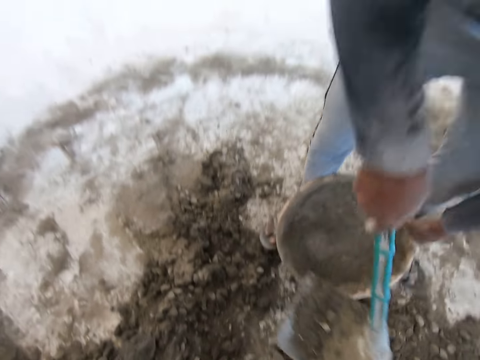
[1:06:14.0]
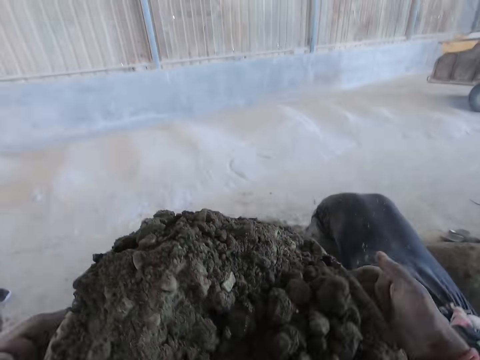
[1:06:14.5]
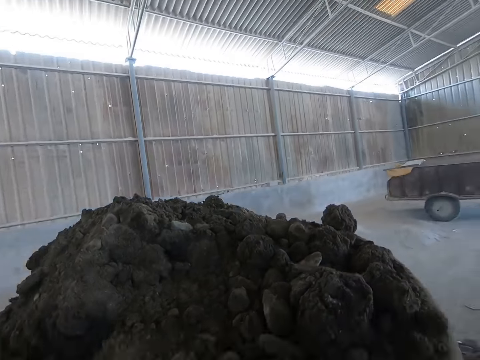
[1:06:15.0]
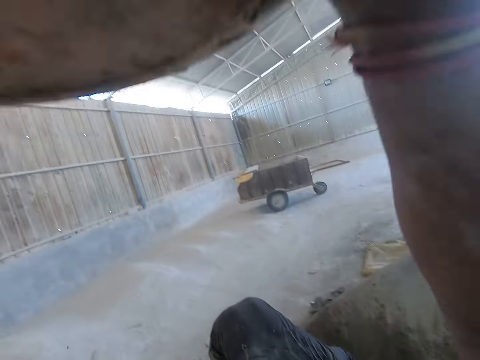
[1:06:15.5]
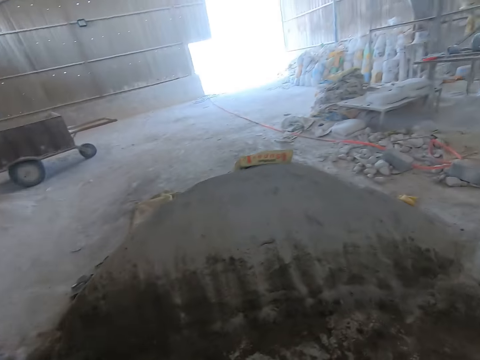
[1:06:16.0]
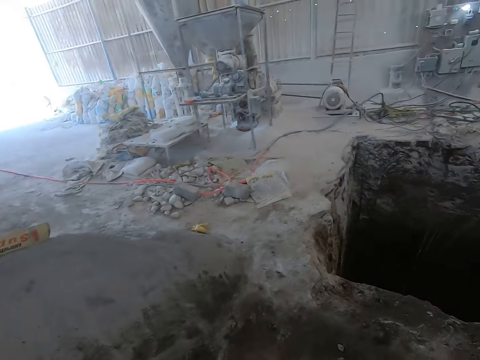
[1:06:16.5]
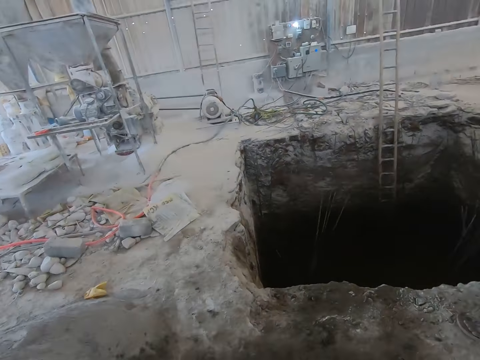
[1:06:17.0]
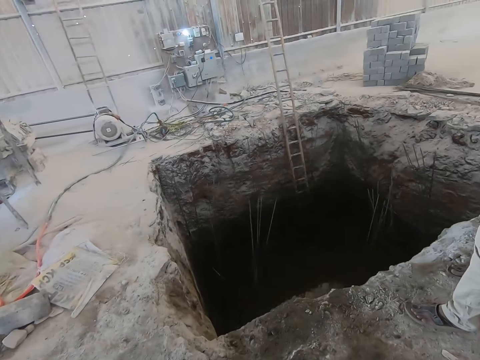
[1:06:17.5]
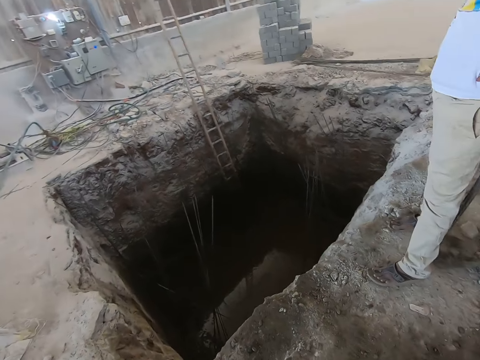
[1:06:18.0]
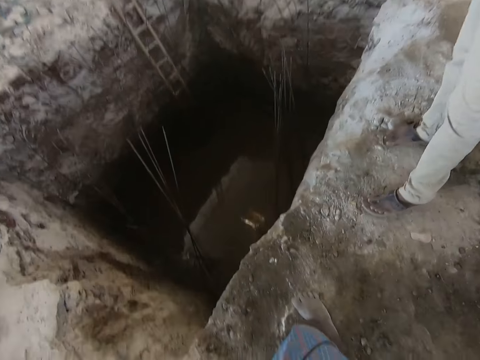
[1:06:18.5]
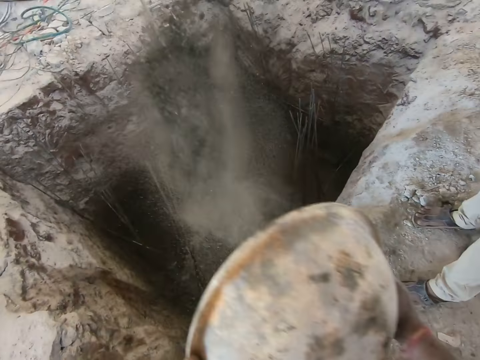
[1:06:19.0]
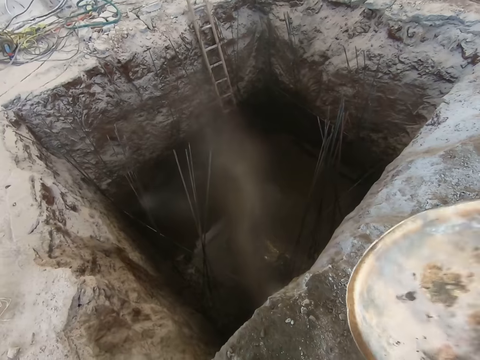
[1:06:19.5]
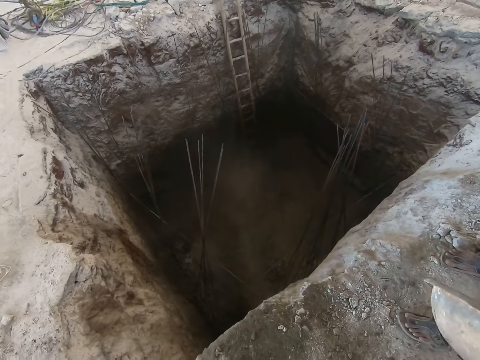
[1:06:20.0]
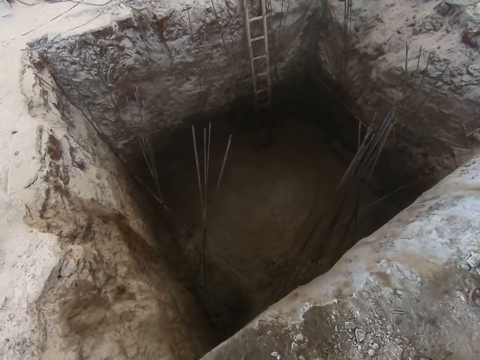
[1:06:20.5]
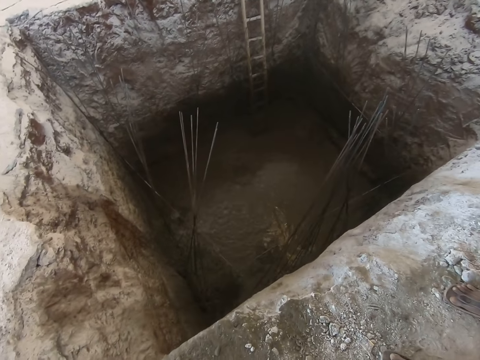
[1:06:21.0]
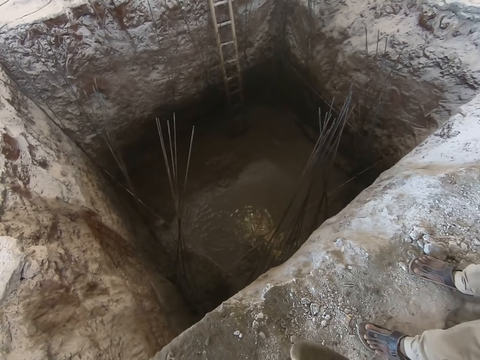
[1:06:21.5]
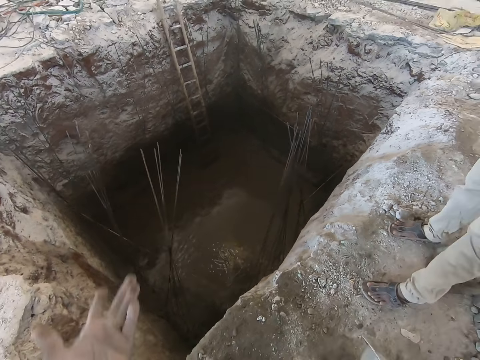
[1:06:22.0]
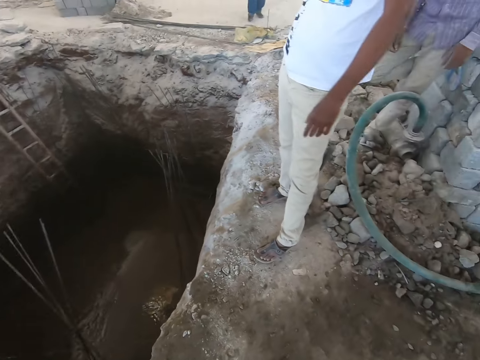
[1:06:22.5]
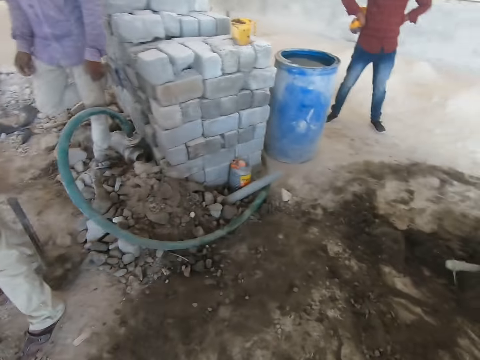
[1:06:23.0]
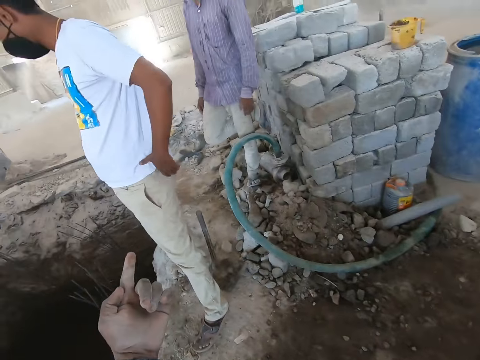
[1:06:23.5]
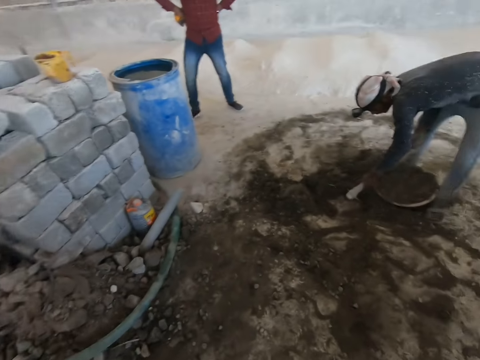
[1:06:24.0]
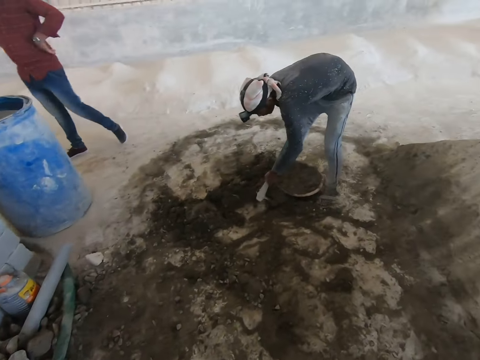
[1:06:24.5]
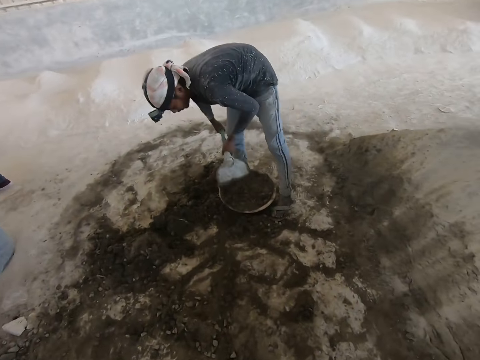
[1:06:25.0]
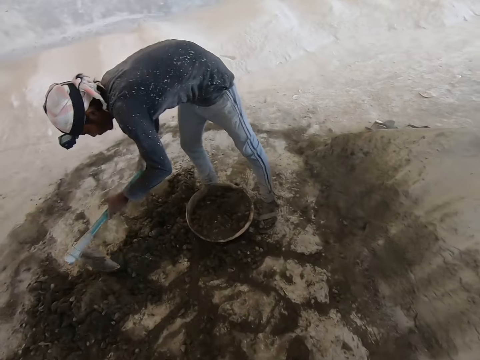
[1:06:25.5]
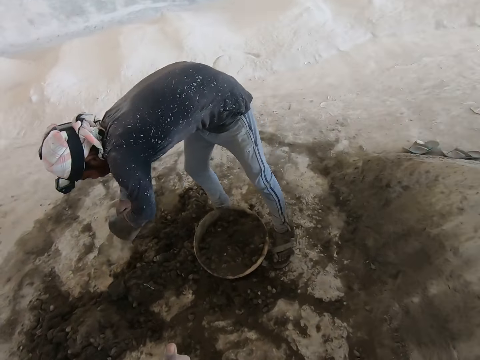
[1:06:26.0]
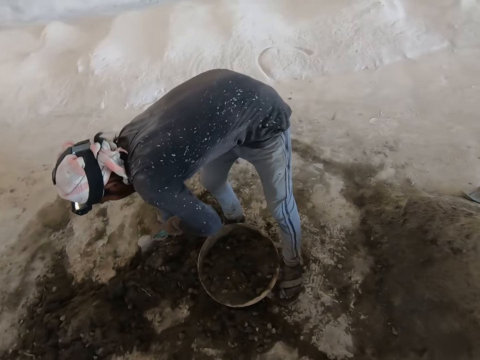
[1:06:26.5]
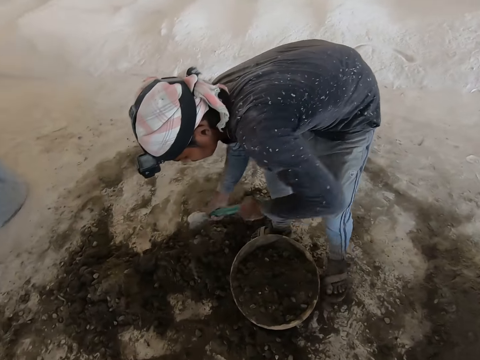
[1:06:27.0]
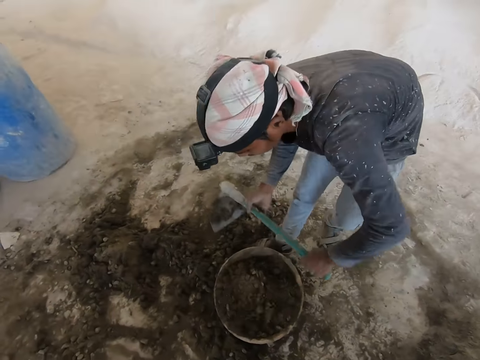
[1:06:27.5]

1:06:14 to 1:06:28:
A man moves the plastic container on the floor with his left hand. A person puts a pan on the ground. The camera wearer places the plastic bowl on his head with both hands. He walks toward the pit. He pours sand into the hole in the ground from the plastic bowl in both hands. He holds the plastic bowl in his right hand. He looks around. He converses with the man. The person fills a pan with sand. The camera wearer converses with another man.

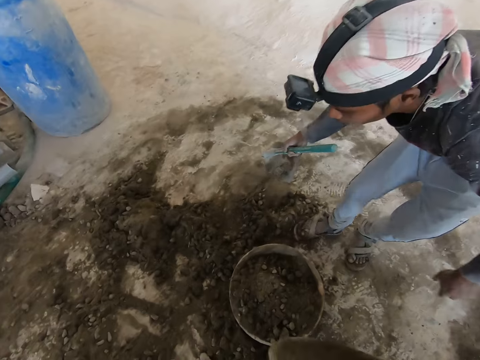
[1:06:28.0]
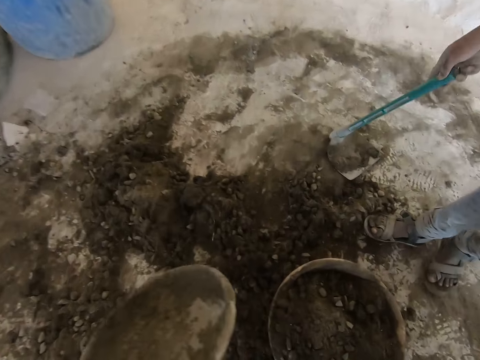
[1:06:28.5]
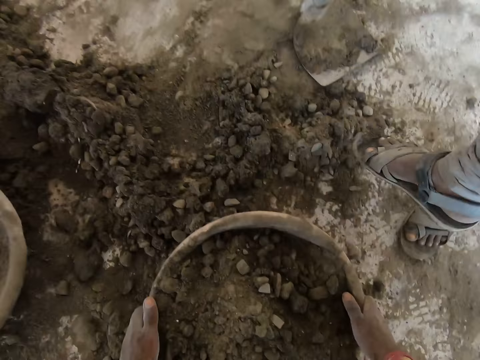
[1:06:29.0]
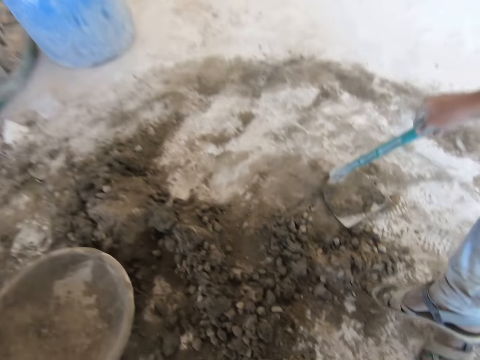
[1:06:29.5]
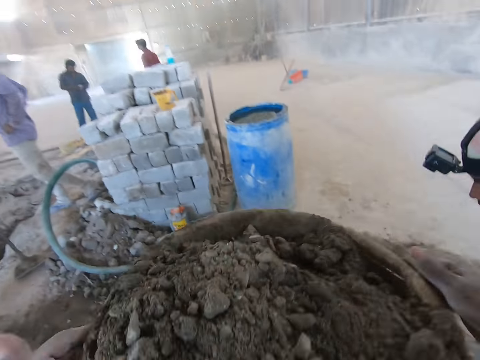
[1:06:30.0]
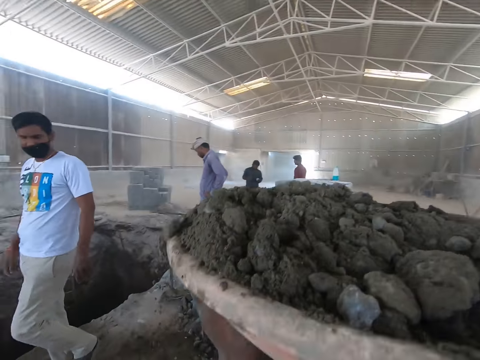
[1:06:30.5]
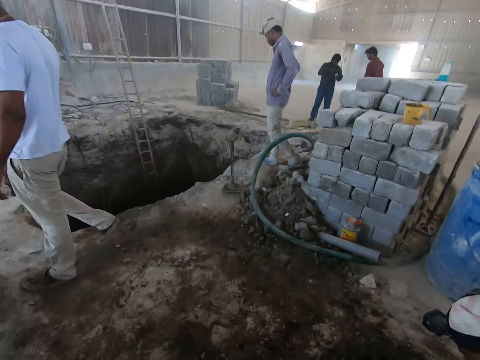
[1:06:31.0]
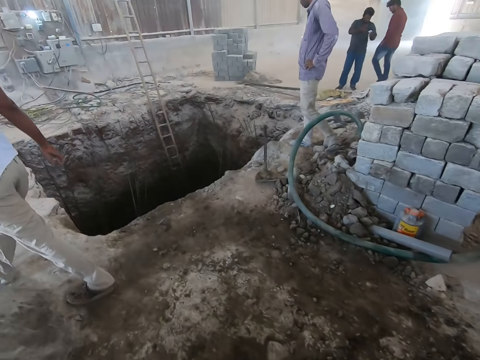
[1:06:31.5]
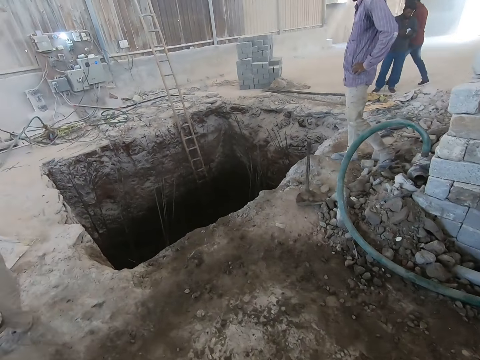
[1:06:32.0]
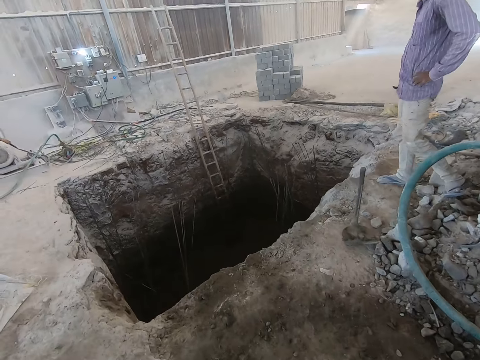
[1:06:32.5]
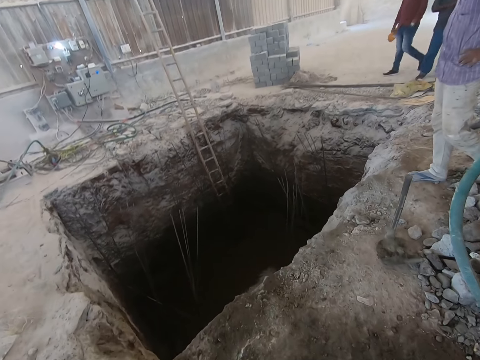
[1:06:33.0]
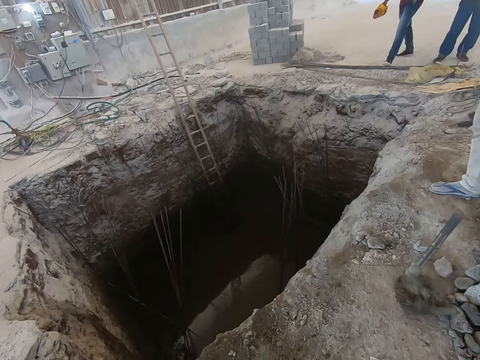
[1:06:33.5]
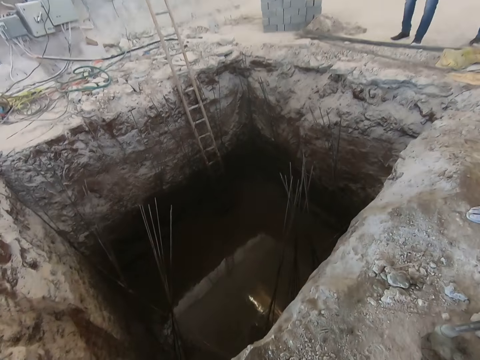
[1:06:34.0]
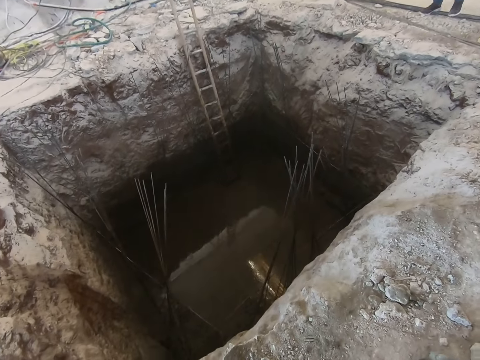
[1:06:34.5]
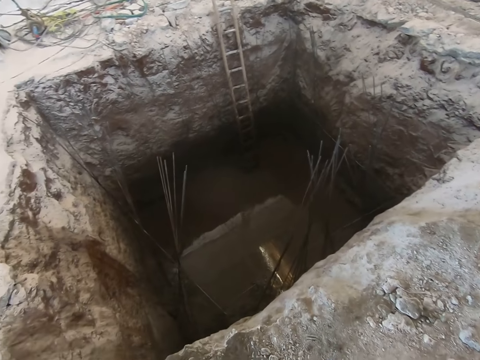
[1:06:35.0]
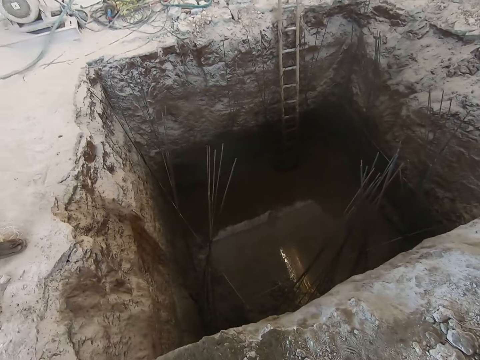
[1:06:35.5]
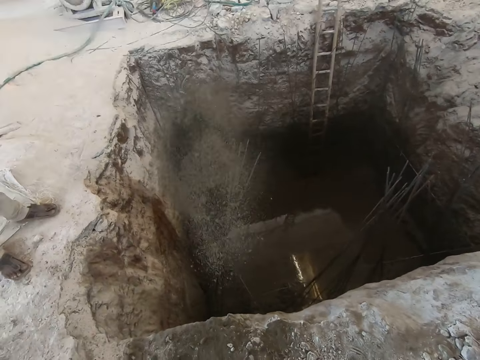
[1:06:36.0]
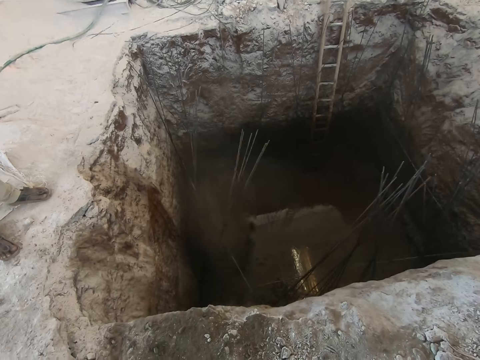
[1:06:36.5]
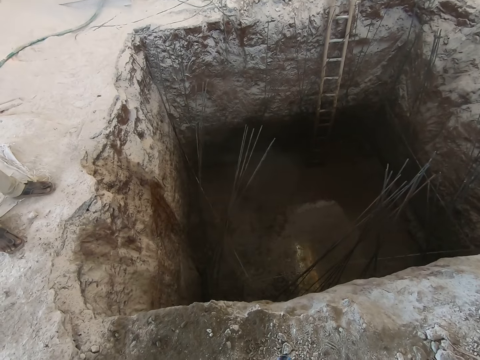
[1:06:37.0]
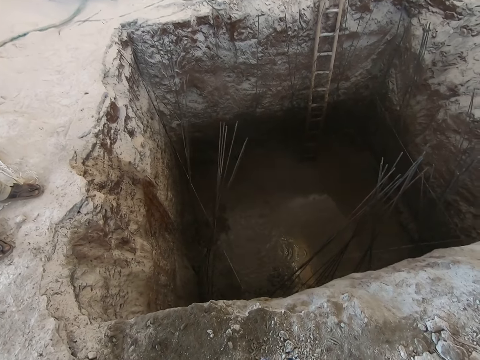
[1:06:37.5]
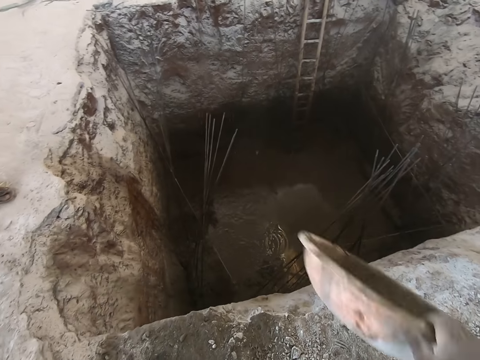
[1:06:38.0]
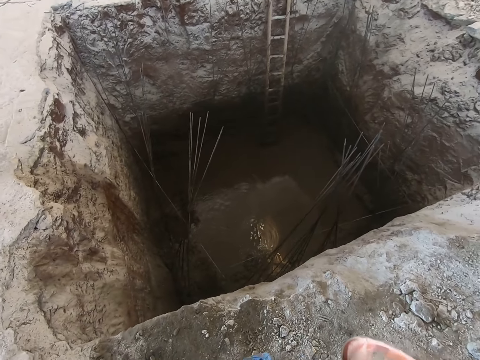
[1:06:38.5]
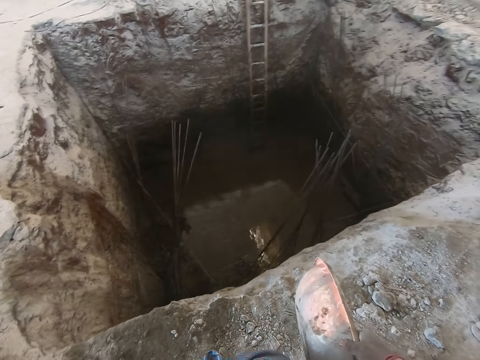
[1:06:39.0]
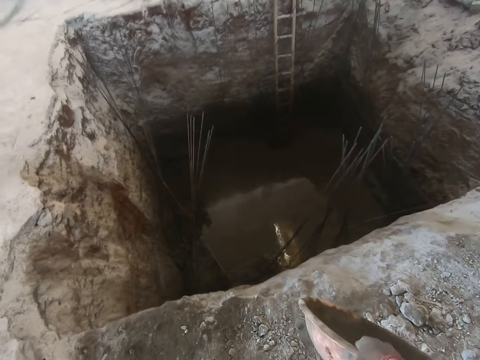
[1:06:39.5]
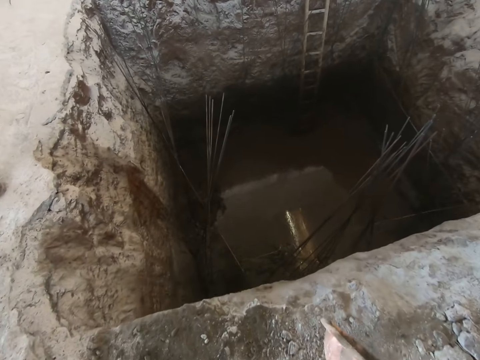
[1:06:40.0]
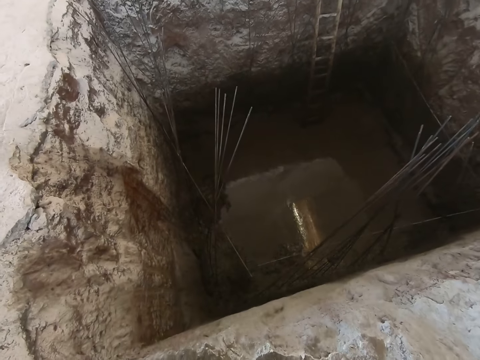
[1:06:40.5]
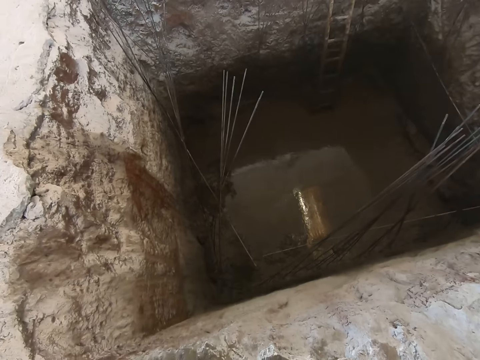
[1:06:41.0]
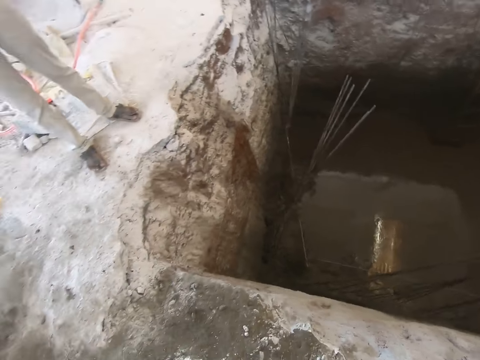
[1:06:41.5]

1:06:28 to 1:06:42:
The camera wearer passes the plastic bowl to his left hand. He drops the plastic bowl on the floor with his left hand. He picks up the plastic container on the floor with both hands. He places the plastic bowl on his head with both hands. He walks toward the pit. He pours sand into the hole in the ground from the plastic bowl in both hands. He holds the plastic bowl with his right hand. He converses with a man.
